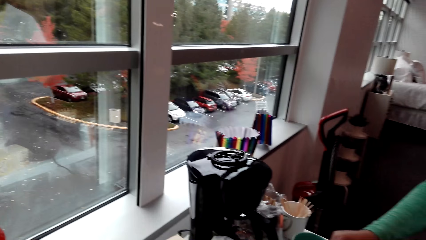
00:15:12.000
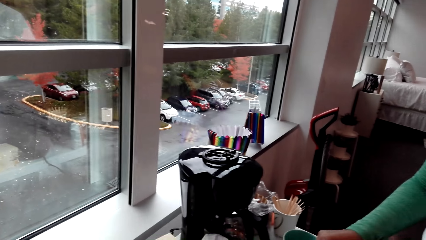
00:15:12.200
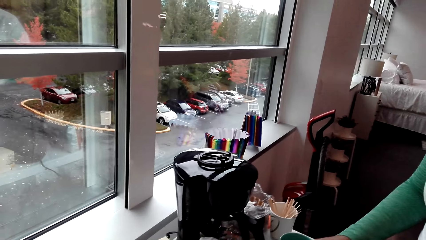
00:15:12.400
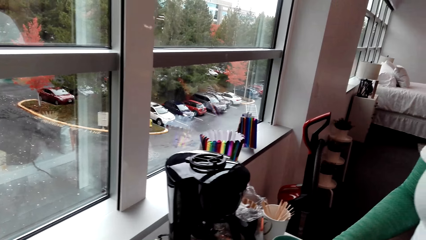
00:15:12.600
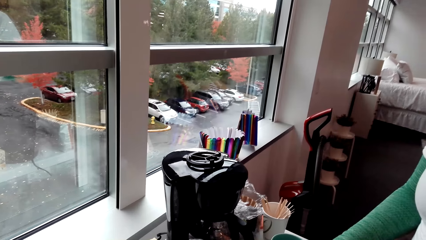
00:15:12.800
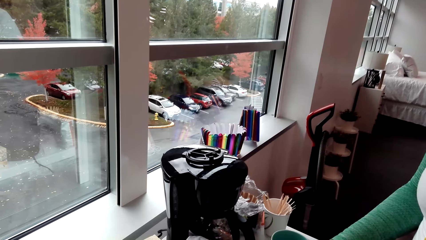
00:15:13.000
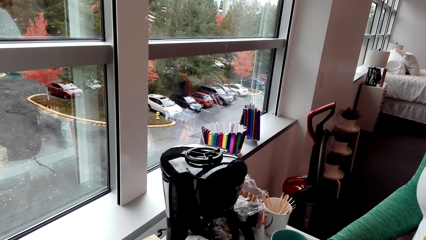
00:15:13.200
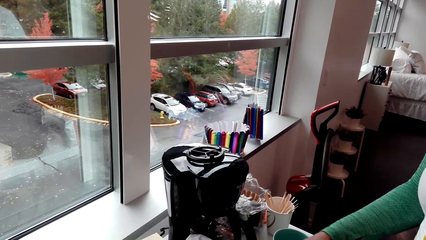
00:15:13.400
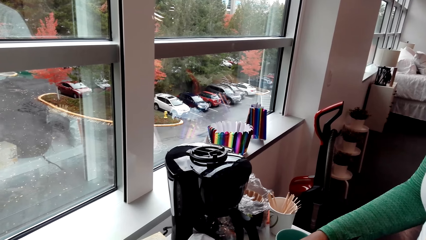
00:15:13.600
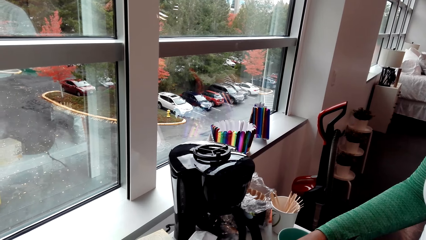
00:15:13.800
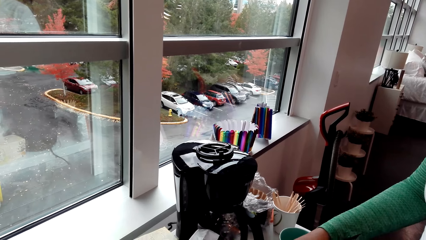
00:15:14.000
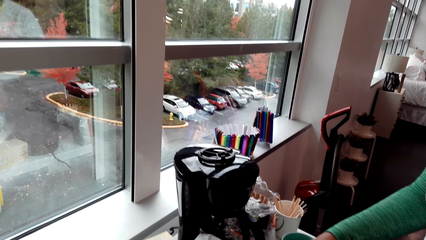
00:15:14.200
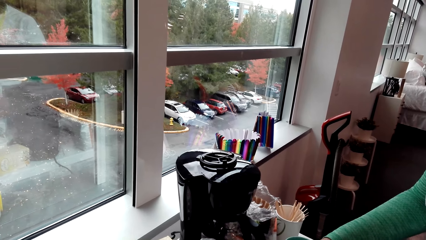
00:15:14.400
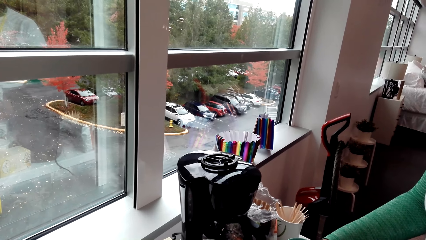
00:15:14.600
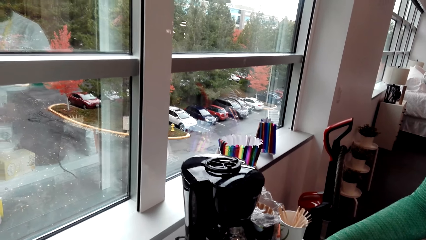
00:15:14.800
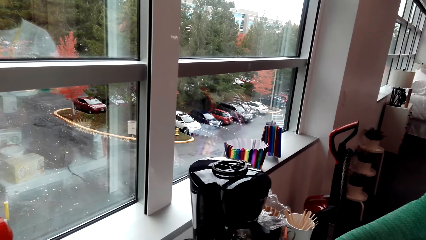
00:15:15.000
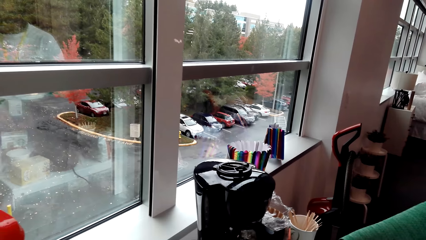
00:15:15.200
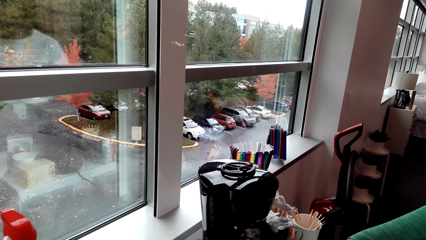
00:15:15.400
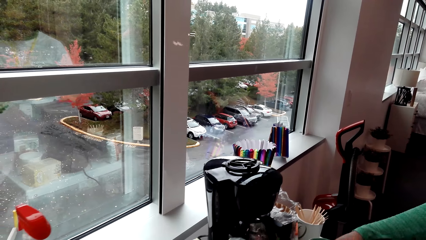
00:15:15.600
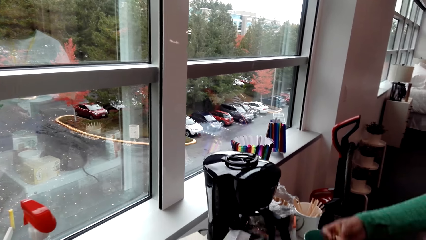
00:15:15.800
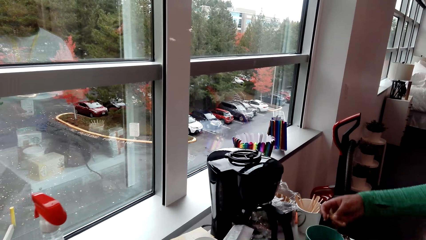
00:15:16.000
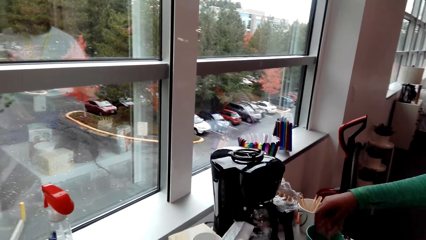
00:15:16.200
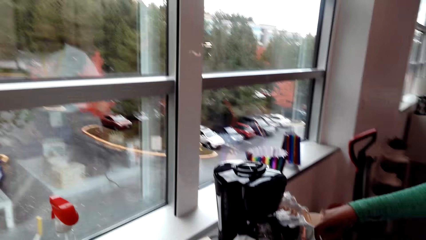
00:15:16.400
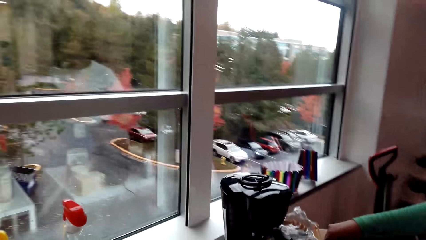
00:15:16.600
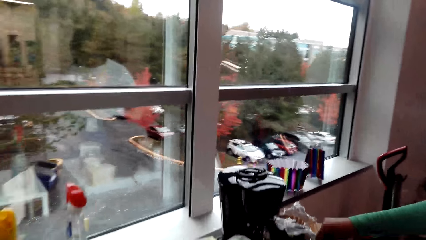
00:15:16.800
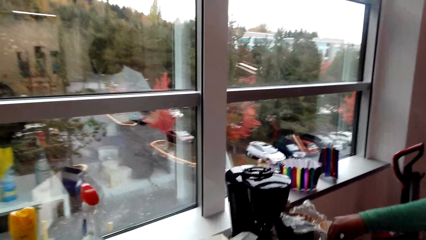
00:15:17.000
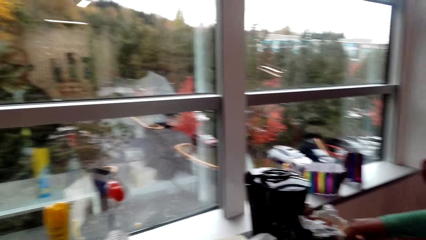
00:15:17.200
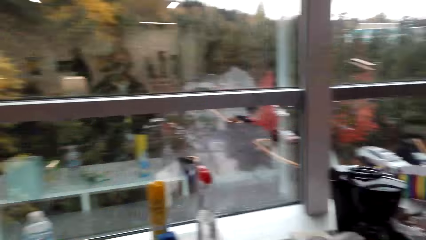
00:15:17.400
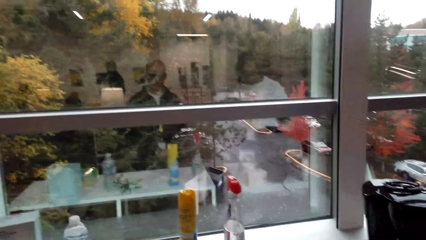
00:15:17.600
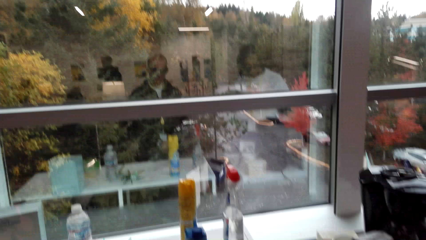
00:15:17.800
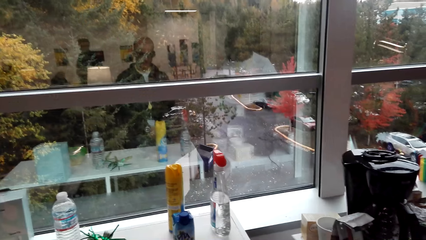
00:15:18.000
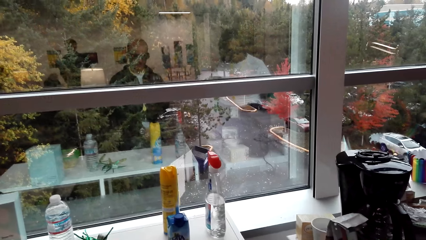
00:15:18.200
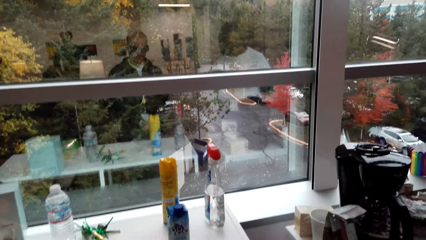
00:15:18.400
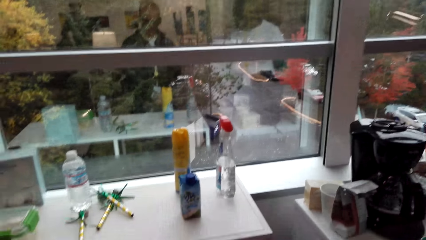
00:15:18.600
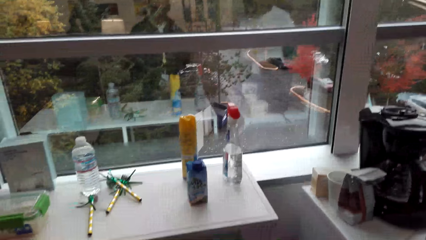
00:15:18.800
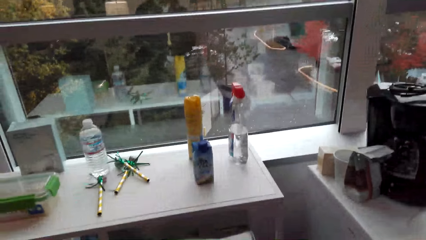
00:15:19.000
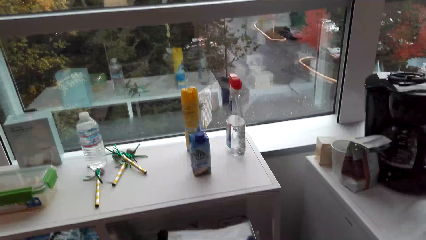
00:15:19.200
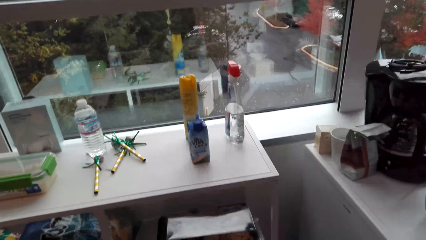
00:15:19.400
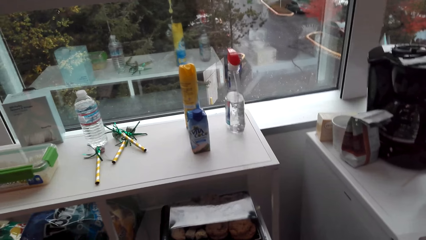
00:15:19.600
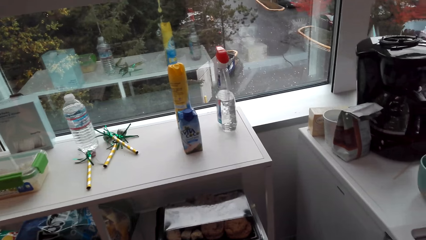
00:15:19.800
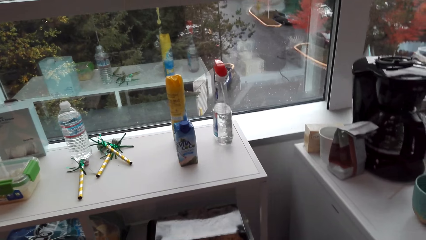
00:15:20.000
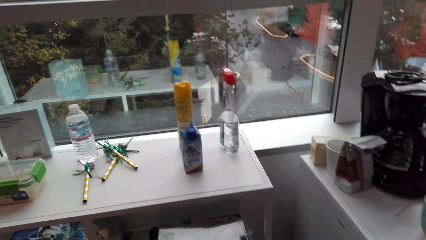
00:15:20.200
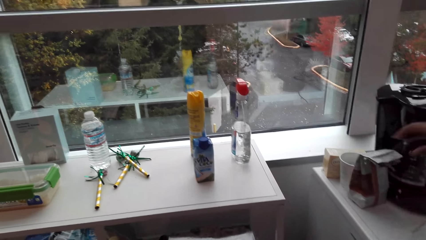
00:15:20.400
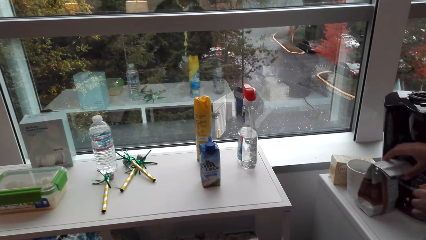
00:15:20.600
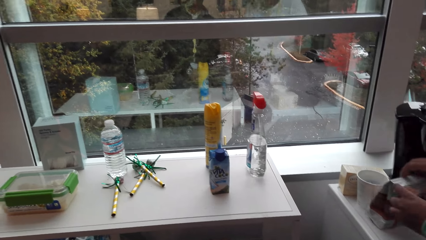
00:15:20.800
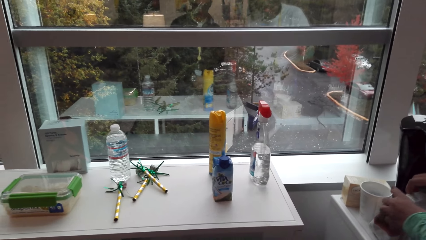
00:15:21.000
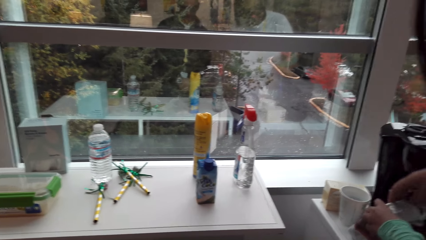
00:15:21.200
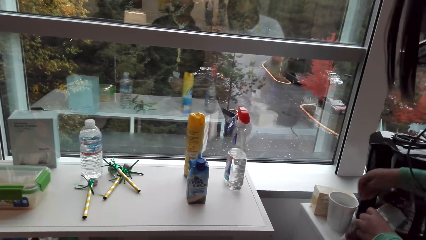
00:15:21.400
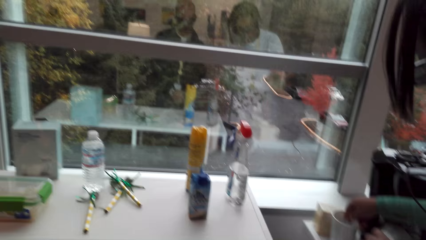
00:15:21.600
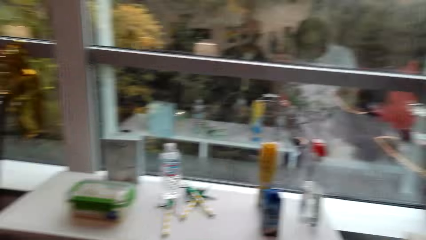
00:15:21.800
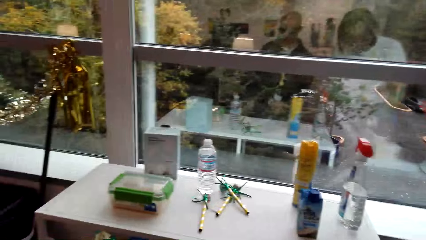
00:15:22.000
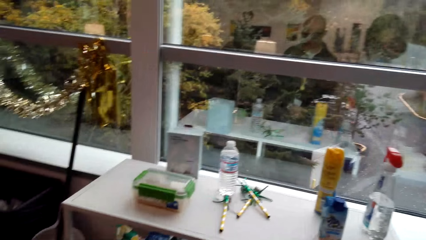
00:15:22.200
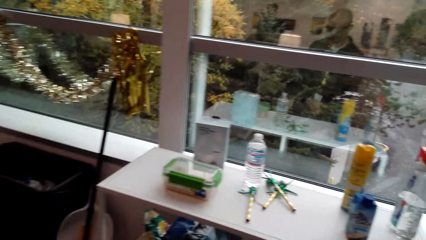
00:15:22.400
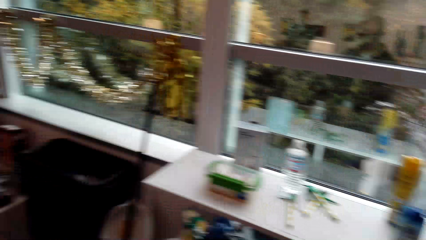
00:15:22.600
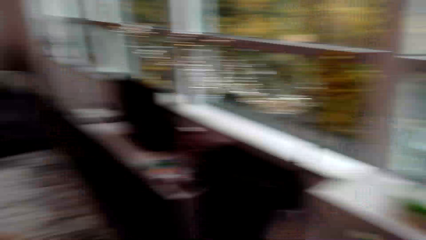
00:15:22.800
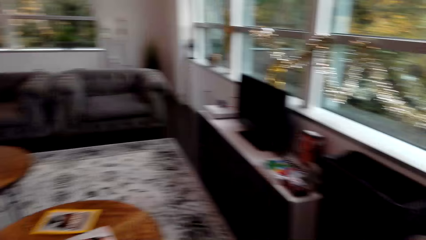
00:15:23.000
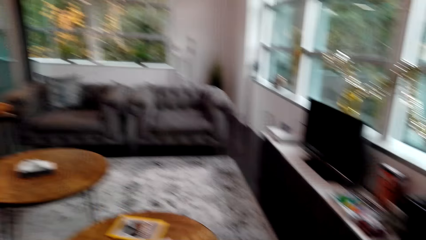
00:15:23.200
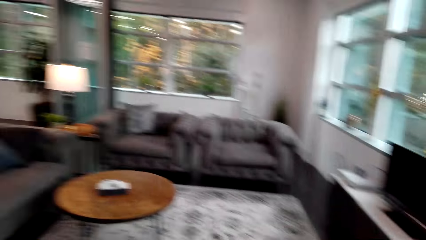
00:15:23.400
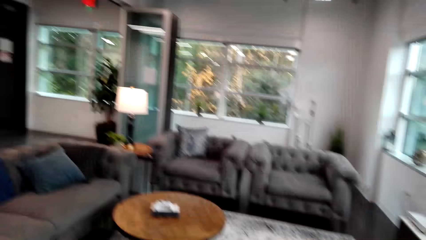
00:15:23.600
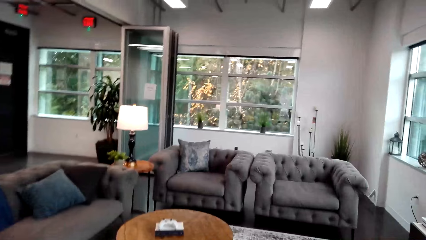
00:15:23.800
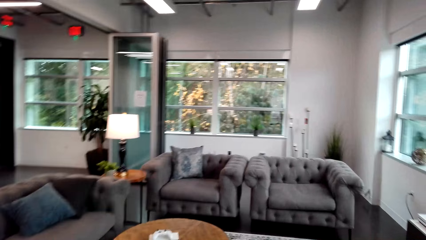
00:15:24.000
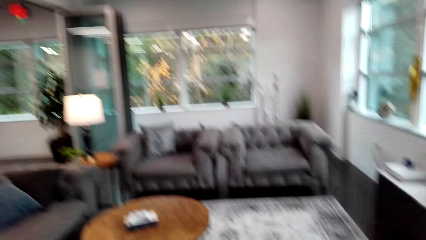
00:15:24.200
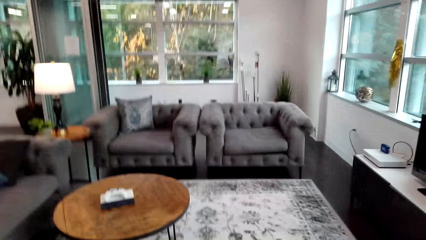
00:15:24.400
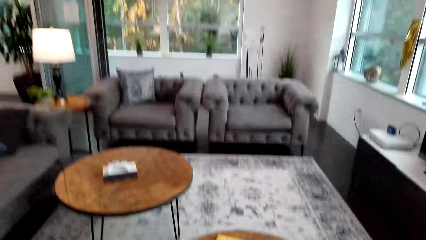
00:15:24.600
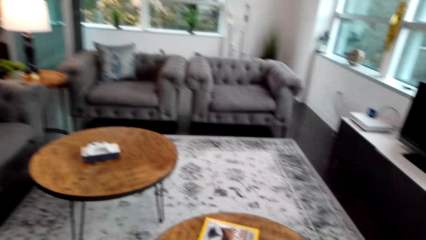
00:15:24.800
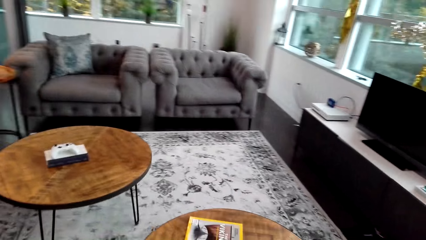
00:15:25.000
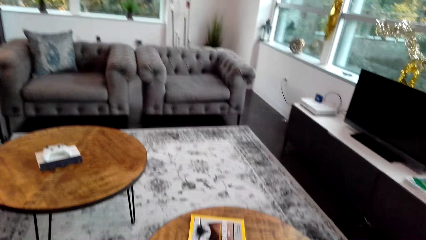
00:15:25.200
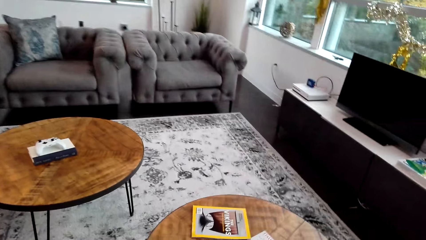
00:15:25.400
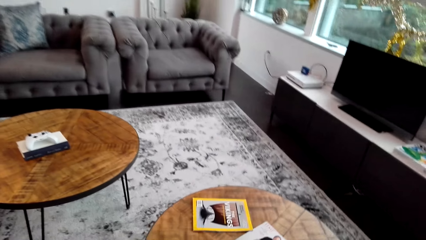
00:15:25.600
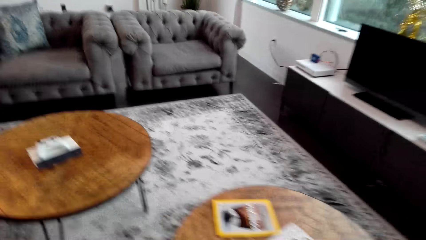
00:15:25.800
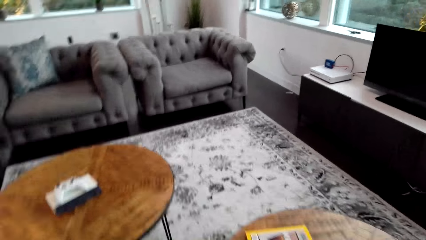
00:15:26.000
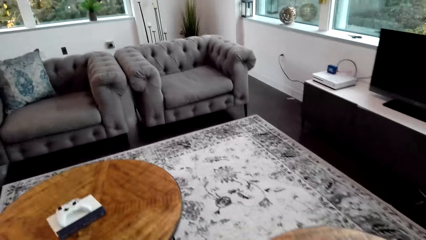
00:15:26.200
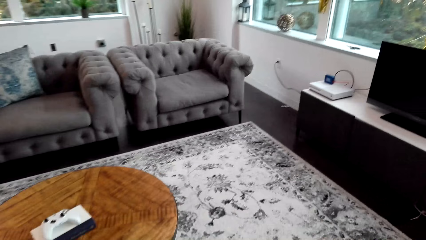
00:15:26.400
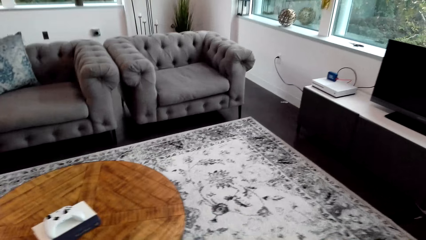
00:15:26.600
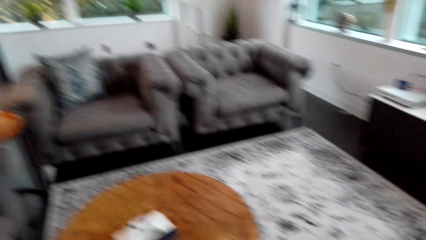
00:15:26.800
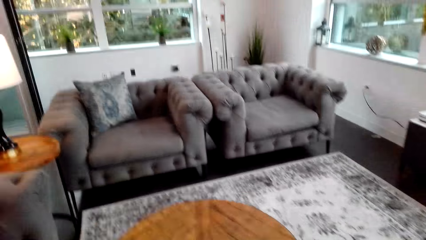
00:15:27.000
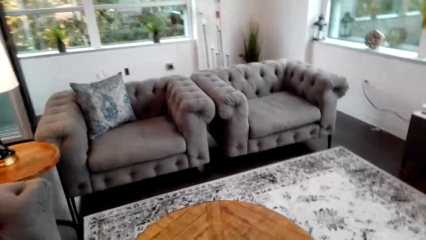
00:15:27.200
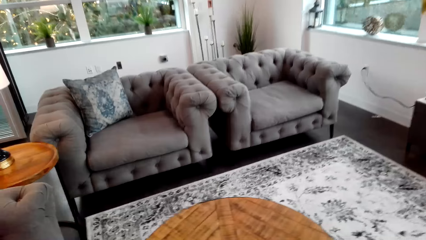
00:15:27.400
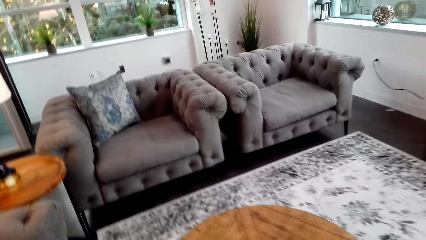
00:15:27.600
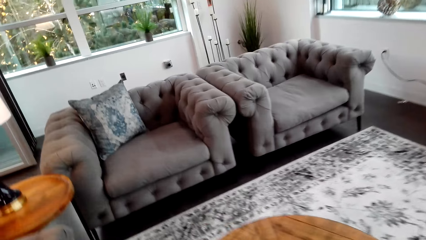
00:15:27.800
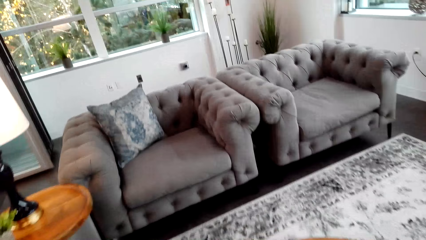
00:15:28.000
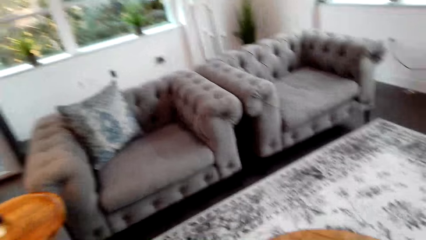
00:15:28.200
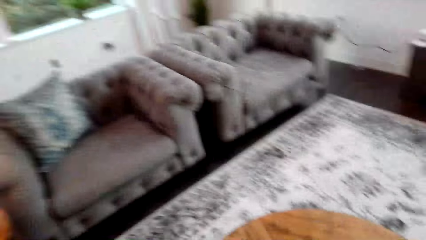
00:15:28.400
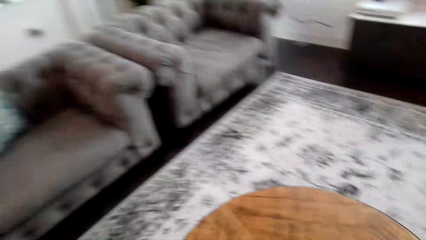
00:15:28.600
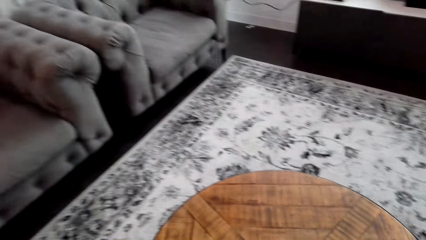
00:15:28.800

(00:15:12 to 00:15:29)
The camera wearer turns around the room. They look around. A woman cleans the top of the fridge. The woman puts sugar in the mug. The camera wearer turns around the room. They look around. The woman holds a cup of coffee. The camera wearer walks around the room.
